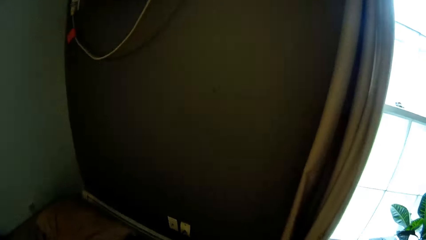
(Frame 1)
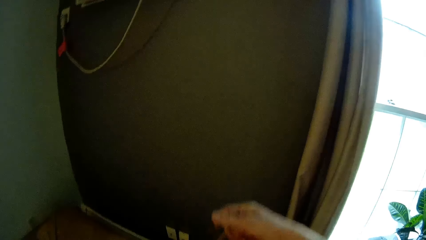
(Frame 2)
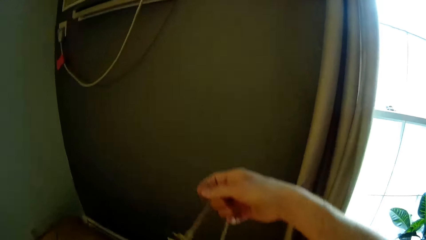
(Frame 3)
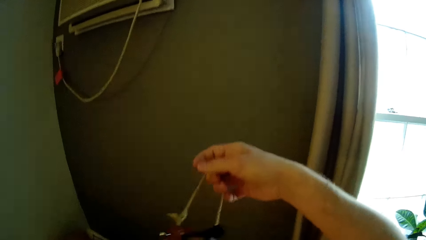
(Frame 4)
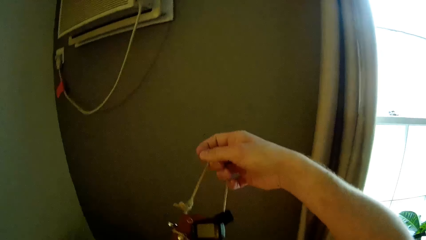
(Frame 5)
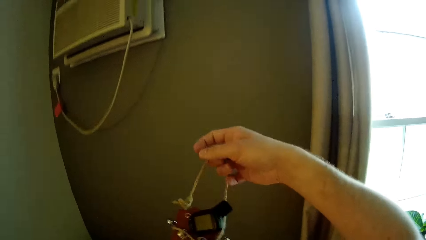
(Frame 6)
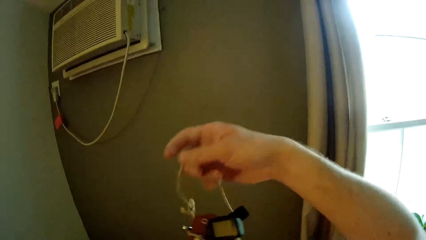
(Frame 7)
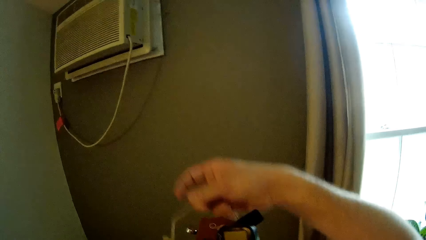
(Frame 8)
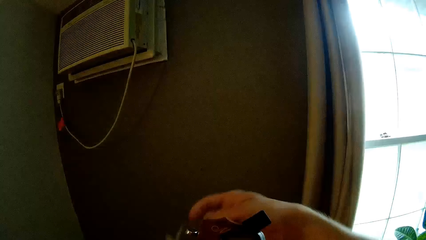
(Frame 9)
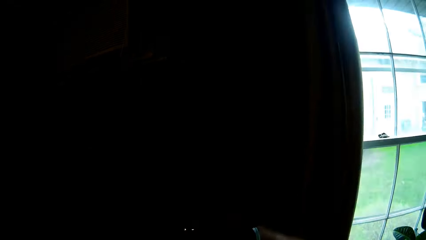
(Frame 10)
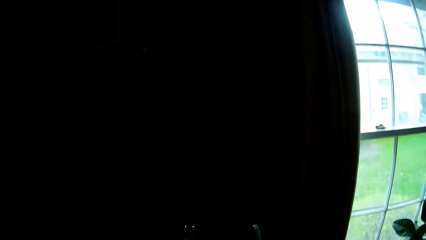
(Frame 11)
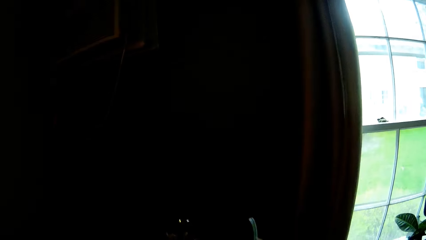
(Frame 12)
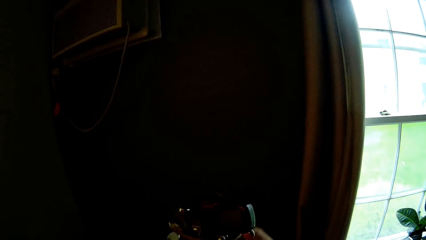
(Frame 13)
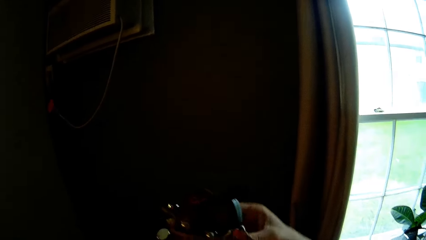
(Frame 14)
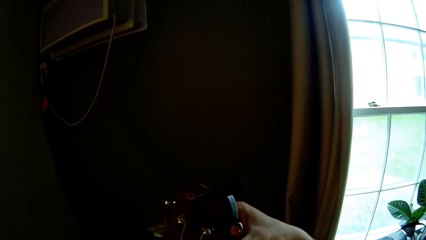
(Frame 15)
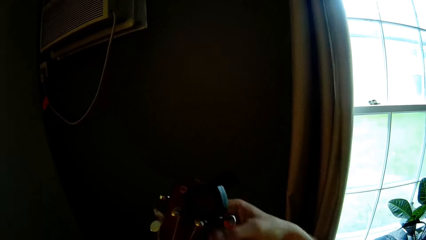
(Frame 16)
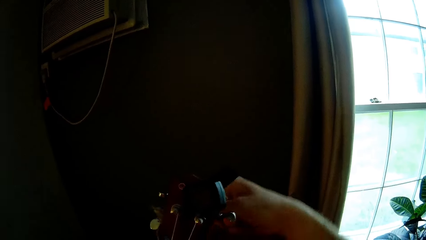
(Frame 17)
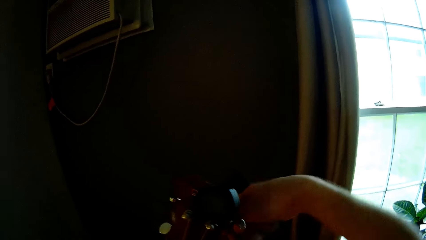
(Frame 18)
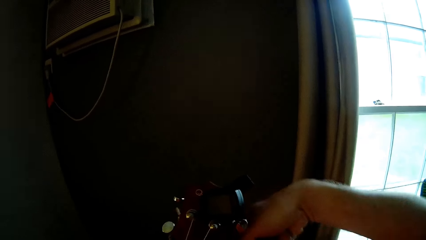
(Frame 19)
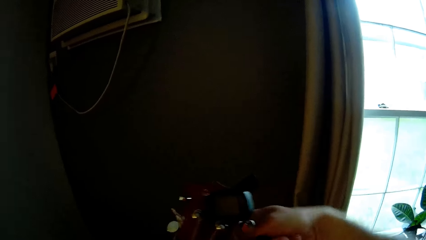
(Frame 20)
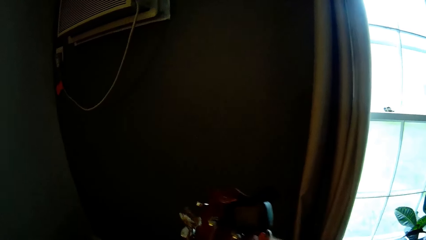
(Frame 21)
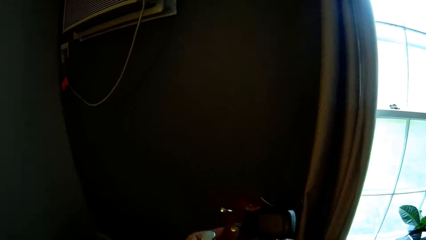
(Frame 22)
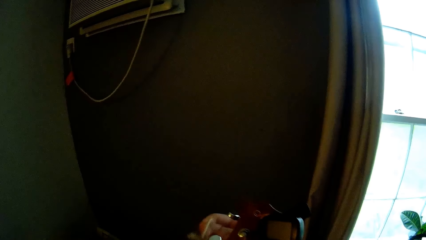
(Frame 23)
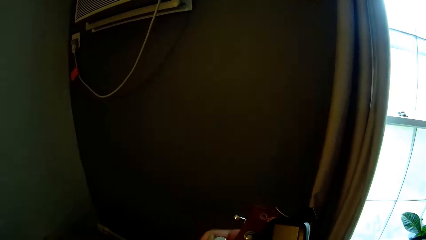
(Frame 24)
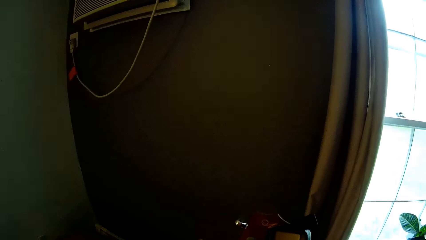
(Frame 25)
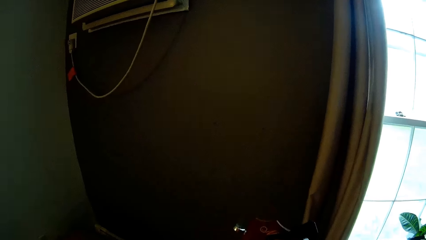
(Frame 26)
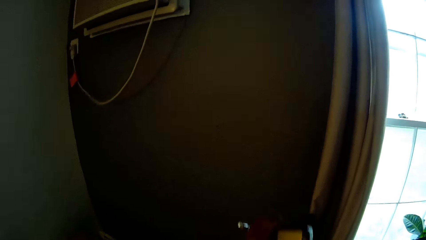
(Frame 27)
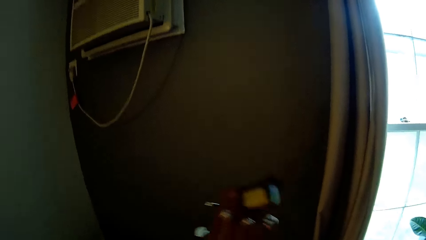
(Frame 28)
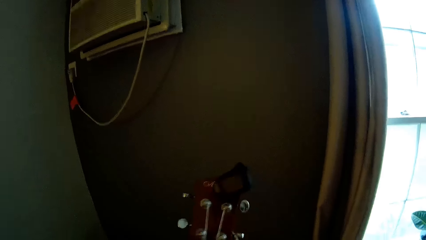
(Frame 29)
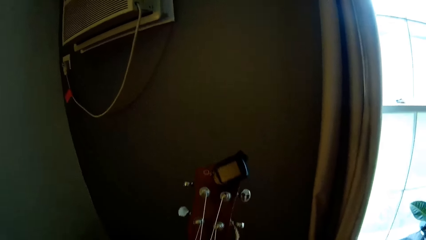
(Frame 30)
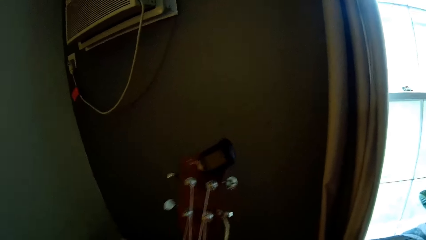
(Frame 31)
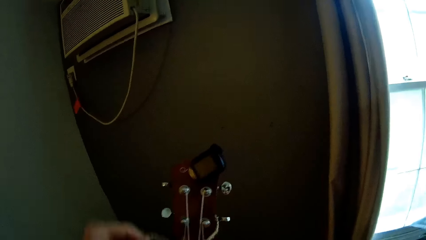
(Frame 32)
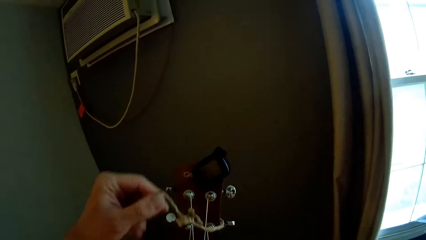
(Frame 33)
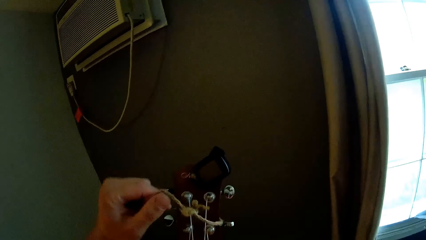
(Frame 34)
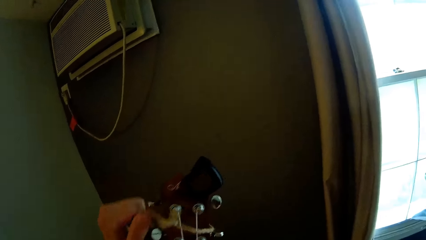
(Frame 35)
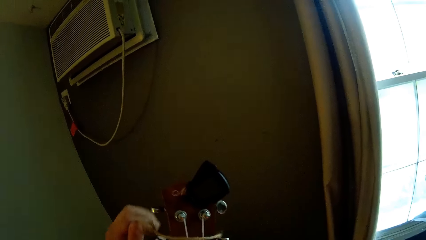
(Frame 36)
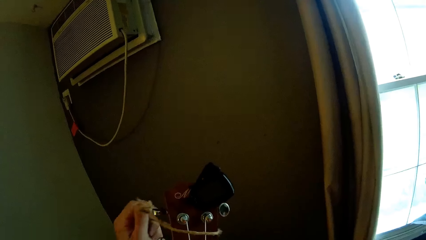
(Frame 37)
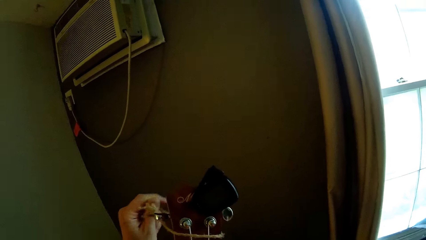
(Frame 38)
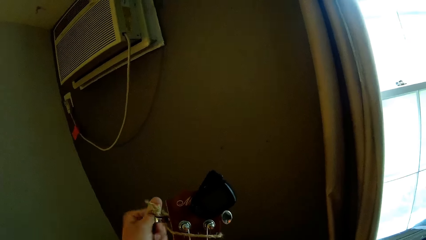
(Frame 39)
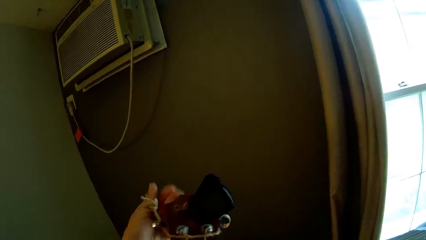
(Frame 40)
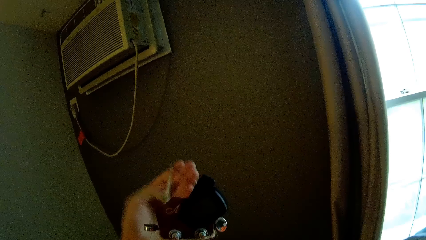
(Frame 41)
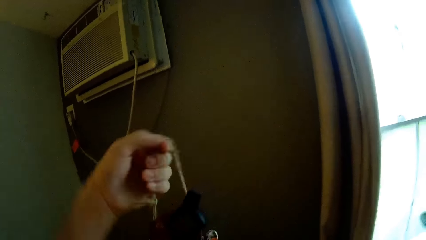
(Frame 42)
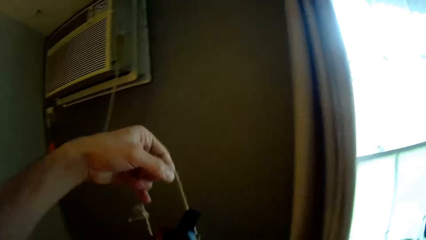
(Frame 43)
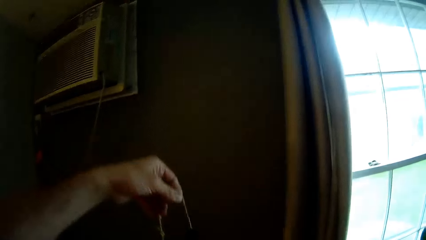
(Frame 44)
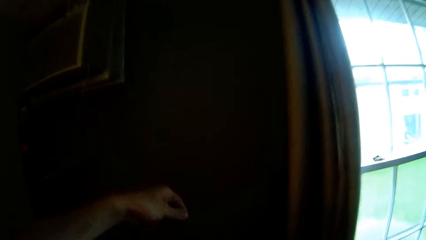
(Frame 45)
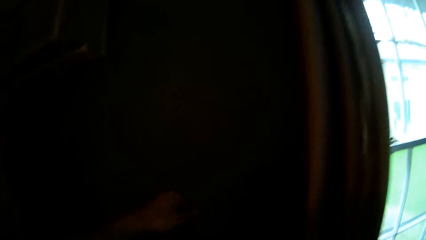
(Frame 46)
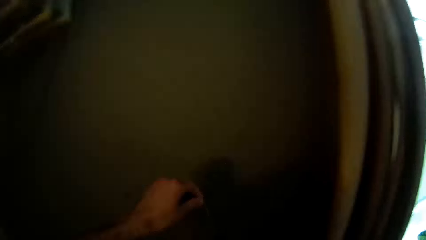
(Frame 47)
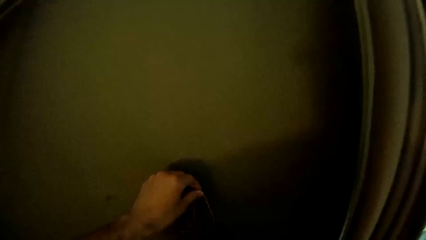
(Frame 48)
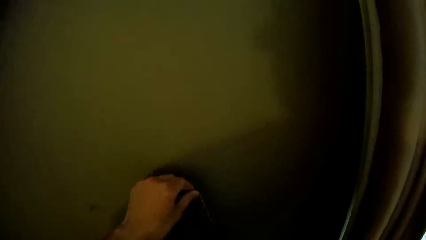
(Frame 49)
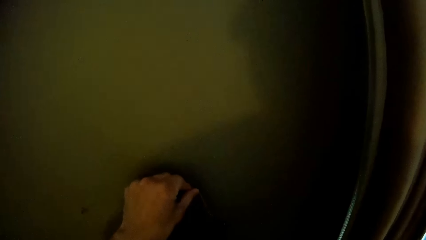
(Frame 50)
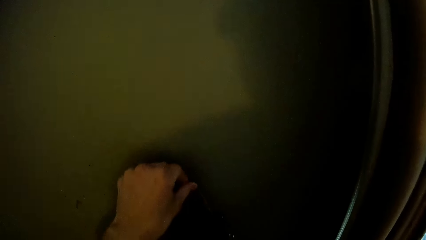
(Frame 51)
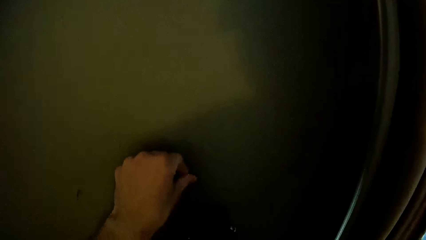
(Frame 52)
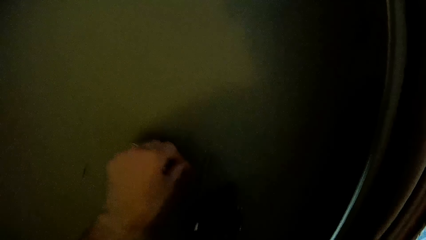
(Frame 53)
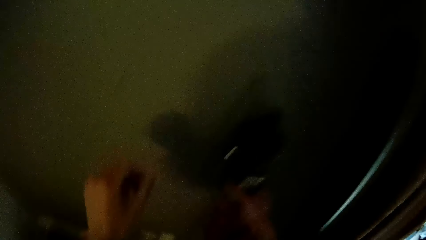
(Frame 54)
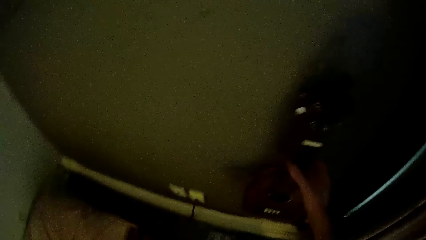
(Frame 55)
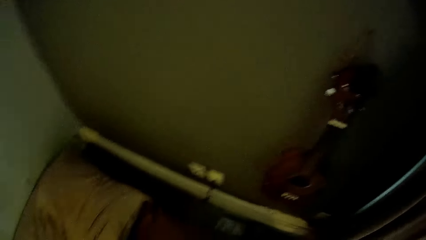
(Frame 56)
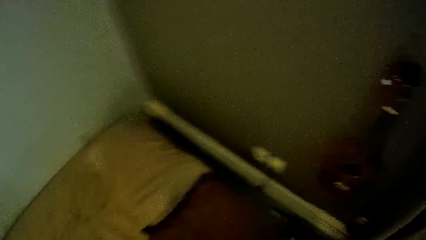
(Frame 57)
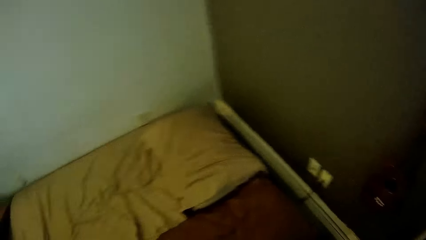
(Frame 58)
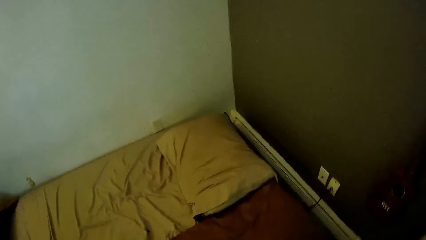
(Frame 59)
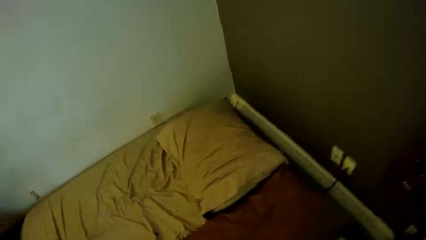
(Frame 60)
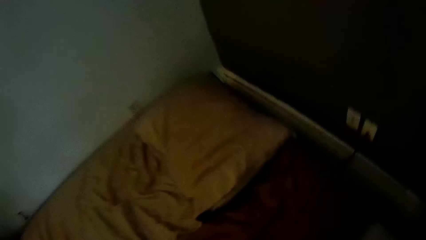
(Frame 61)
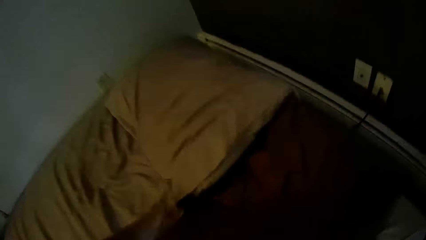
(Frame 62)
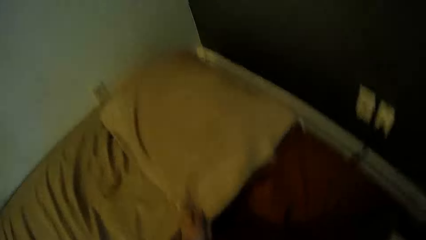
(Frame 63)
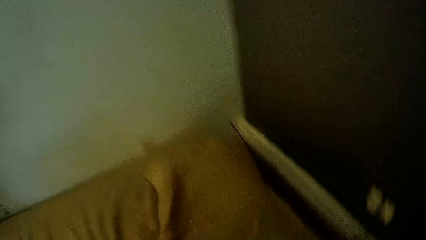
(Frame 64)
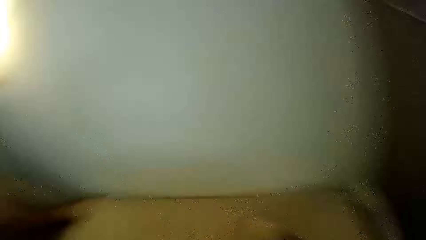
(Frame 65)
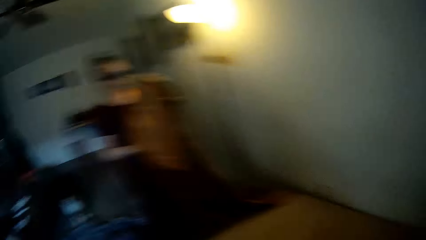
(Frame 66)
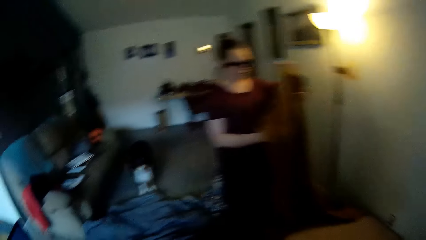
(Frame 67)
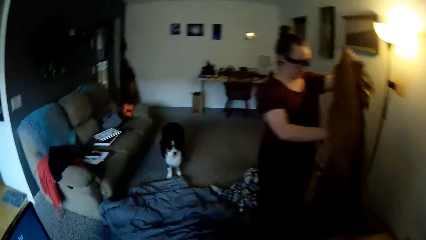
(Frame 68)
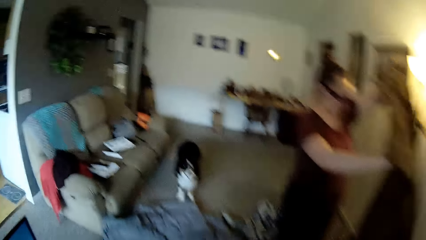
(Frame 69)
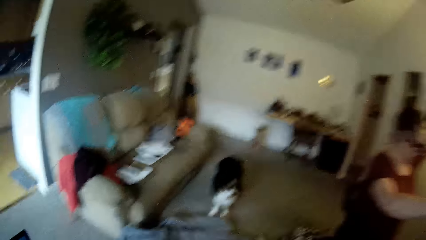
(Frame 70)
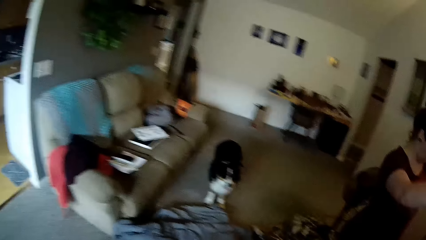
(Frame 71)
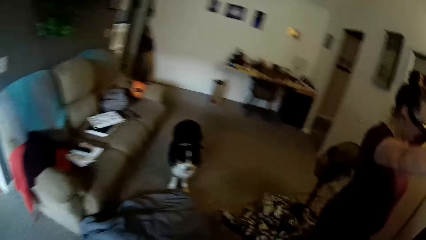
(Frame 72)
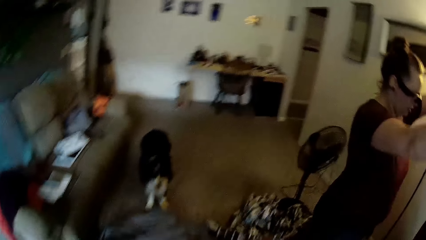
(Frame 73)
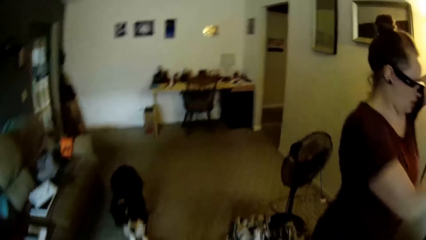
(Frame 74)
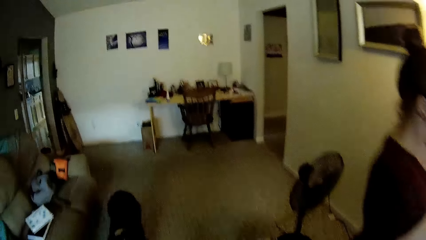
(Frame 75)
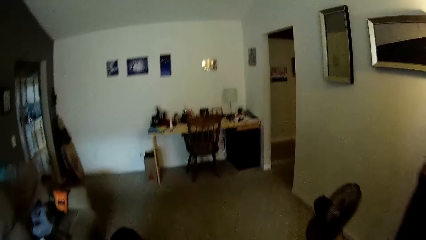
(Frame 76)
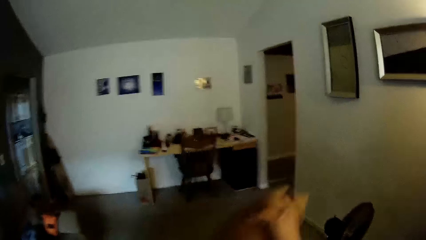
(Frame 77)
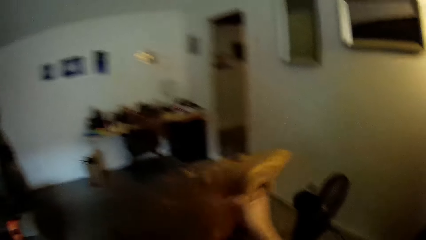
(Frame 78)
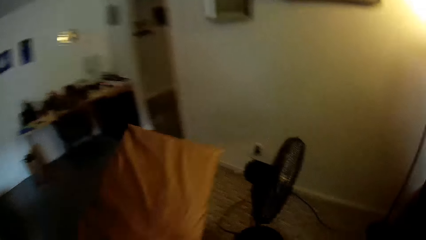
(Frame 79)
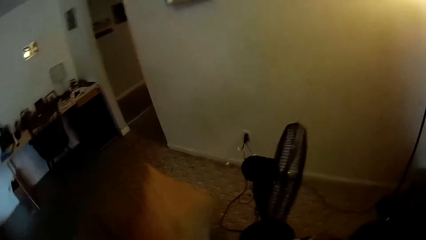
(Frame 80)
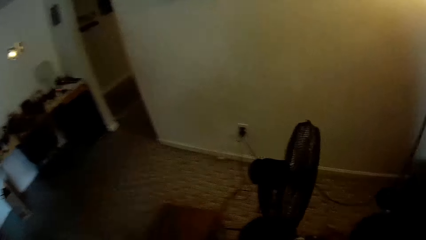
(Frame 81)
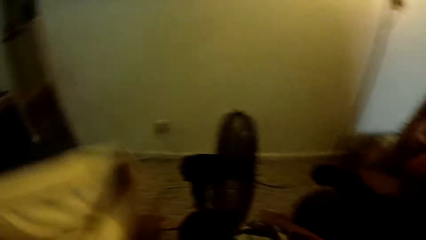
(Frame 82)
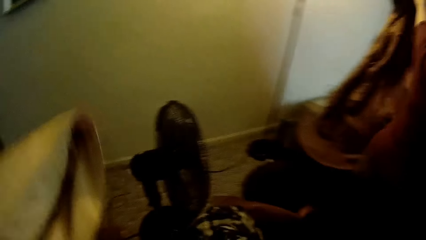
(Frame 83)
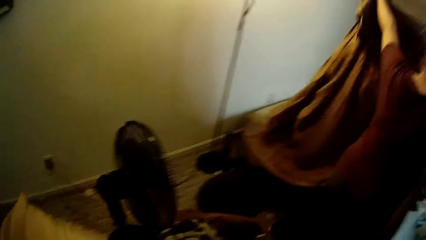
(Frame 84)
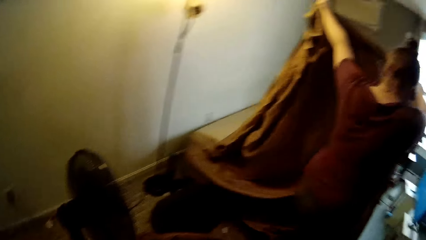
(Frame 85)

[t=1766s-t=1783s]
The camera wearer attaches a rope to the guitar or violin. He hangs the violin on a wall with his left hand. He places the guitar against the wall. He picks up a pillow from the bed with his left hand. He throws the pillow on the floor with his right hand. He throws the pillow on the floor with his left hand.
